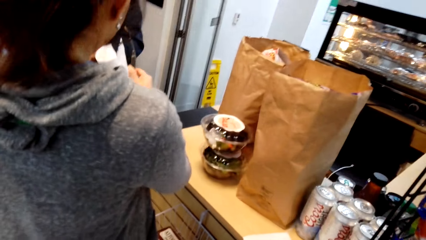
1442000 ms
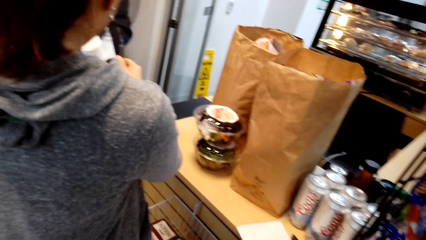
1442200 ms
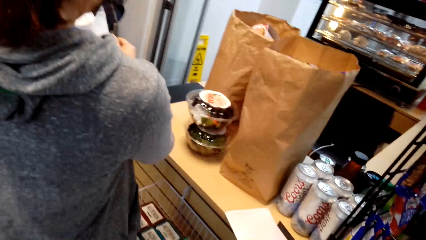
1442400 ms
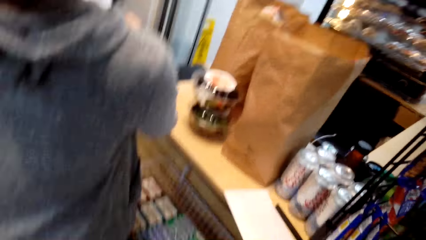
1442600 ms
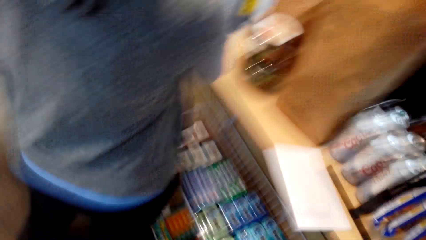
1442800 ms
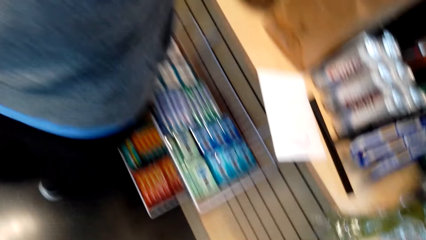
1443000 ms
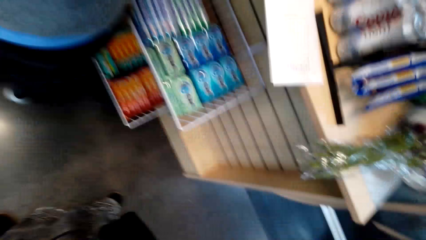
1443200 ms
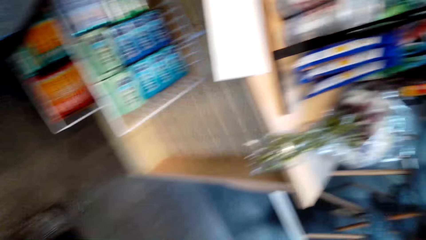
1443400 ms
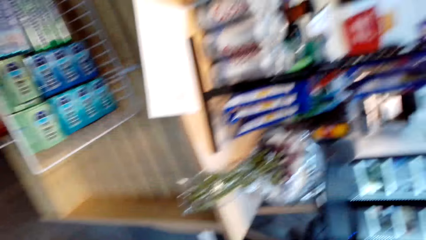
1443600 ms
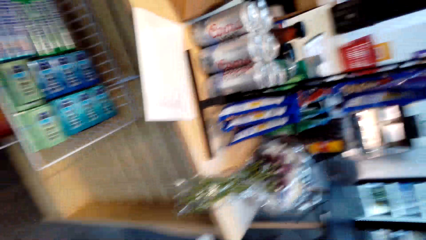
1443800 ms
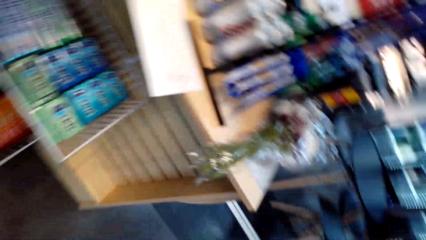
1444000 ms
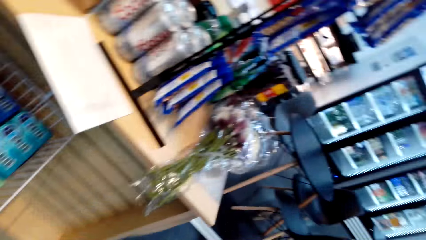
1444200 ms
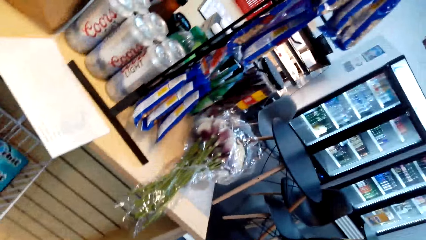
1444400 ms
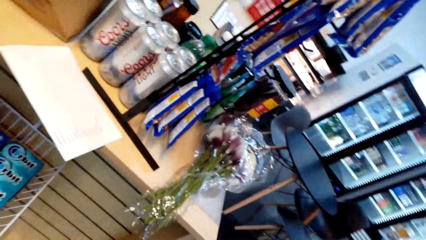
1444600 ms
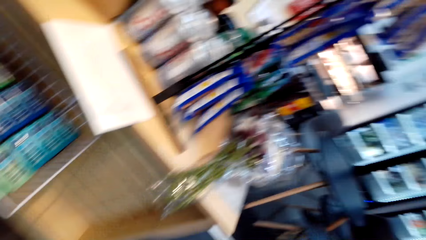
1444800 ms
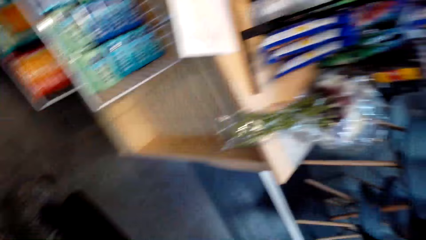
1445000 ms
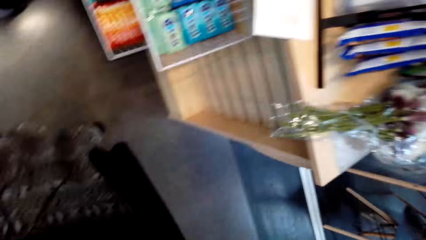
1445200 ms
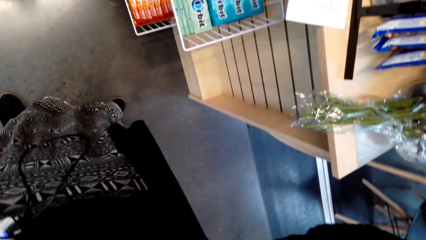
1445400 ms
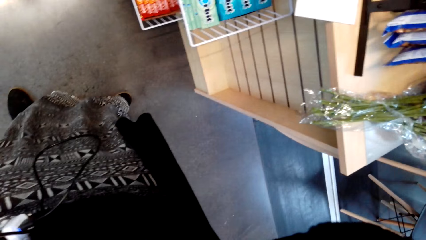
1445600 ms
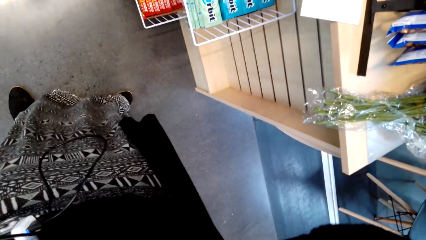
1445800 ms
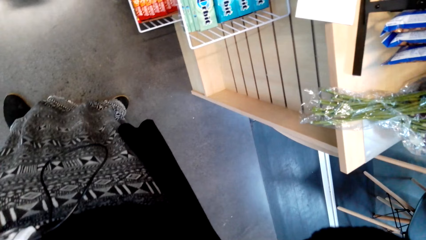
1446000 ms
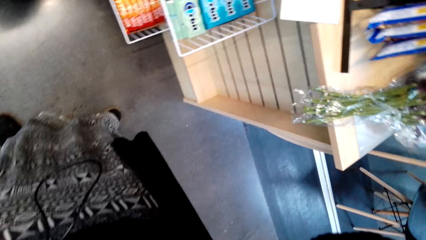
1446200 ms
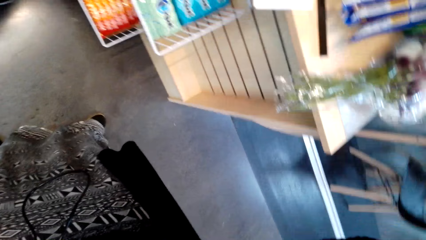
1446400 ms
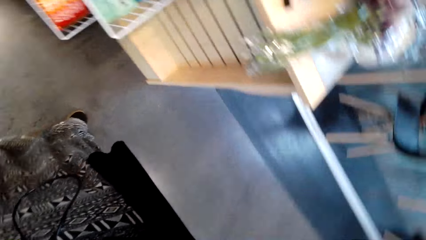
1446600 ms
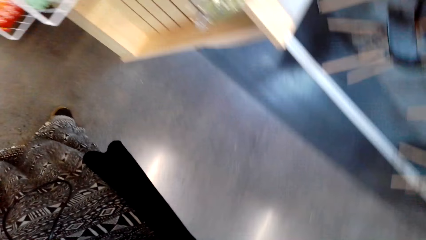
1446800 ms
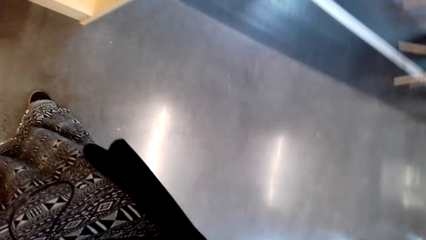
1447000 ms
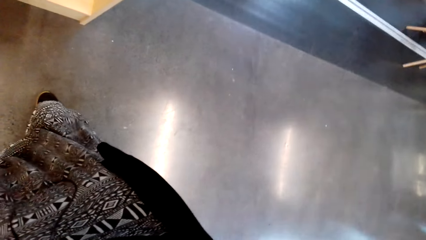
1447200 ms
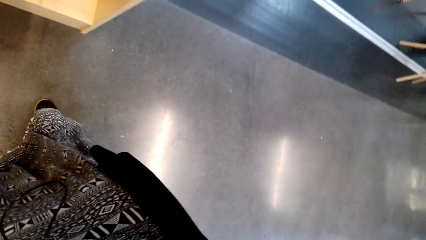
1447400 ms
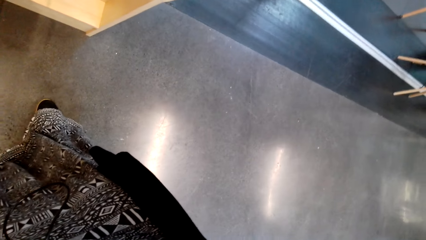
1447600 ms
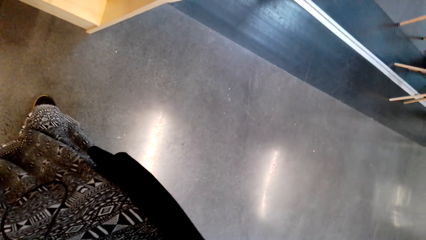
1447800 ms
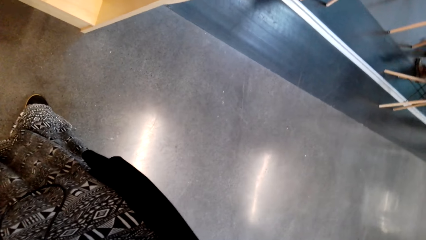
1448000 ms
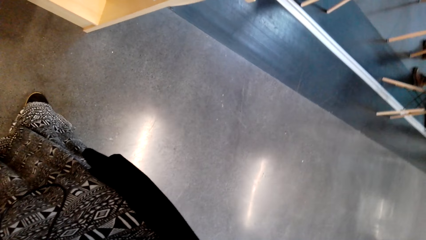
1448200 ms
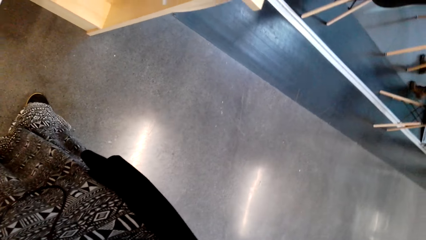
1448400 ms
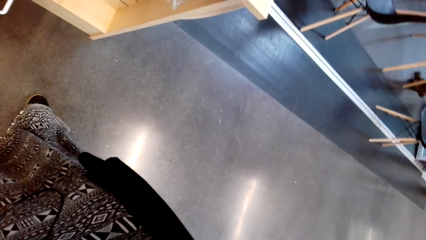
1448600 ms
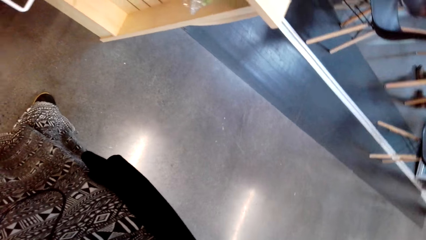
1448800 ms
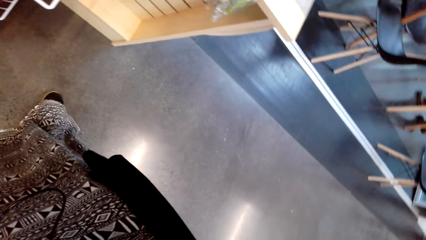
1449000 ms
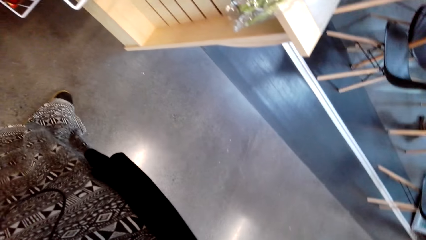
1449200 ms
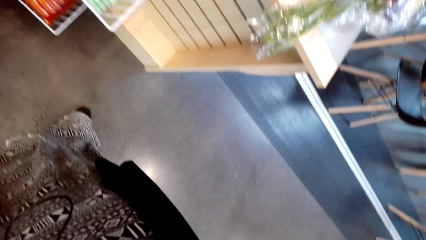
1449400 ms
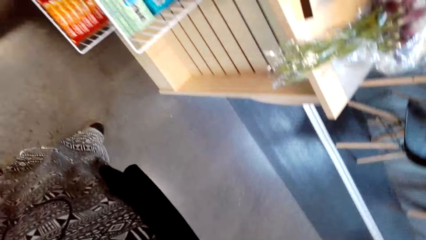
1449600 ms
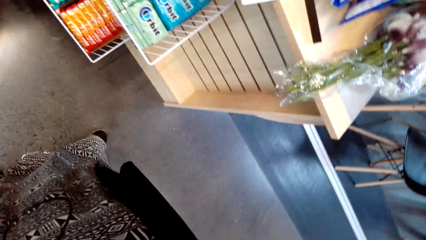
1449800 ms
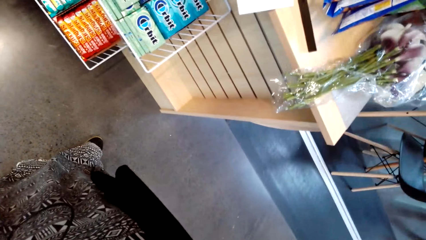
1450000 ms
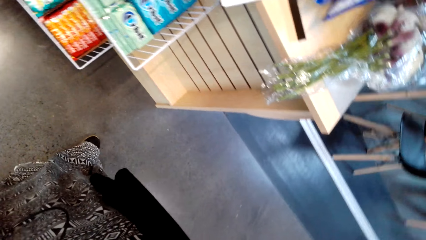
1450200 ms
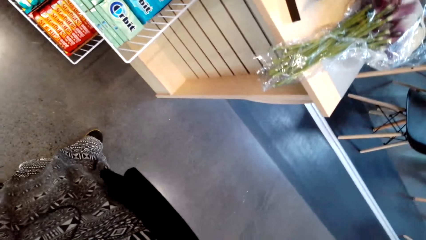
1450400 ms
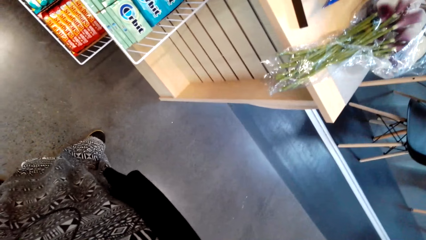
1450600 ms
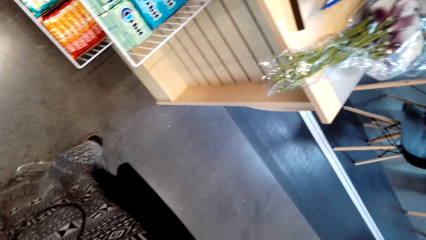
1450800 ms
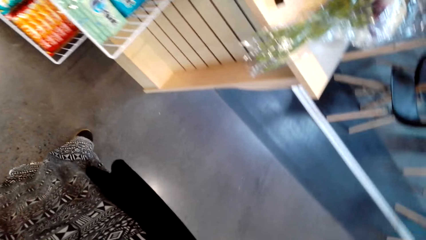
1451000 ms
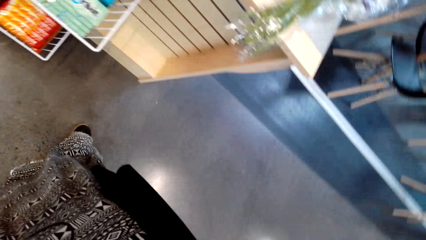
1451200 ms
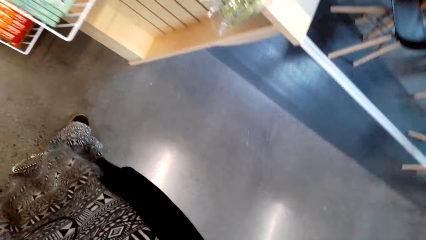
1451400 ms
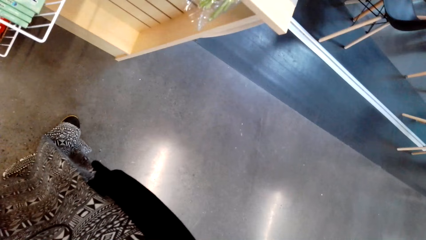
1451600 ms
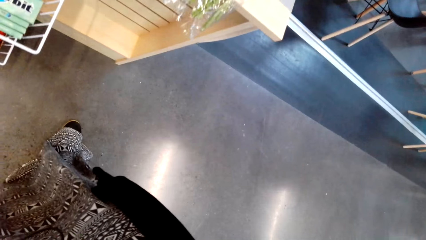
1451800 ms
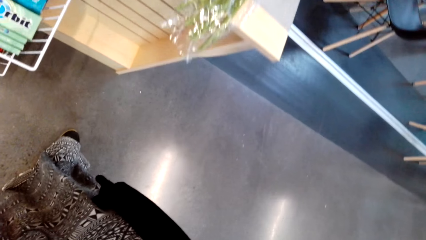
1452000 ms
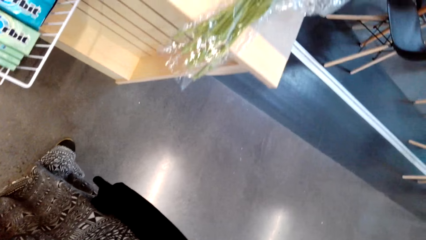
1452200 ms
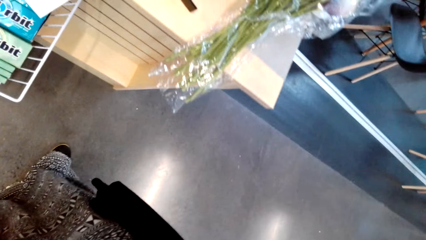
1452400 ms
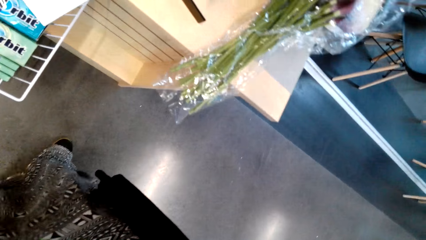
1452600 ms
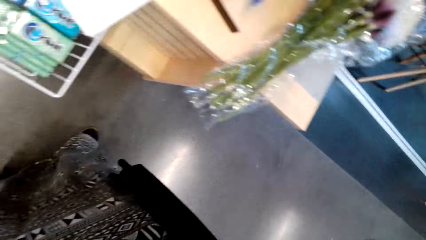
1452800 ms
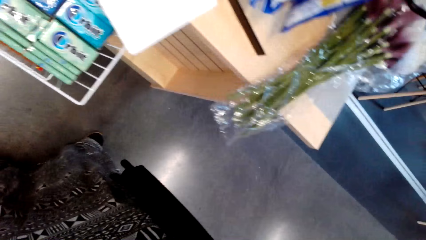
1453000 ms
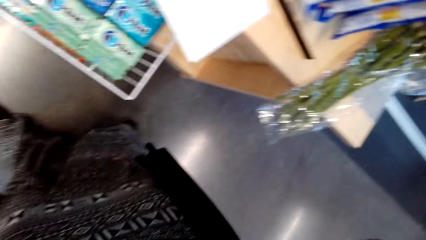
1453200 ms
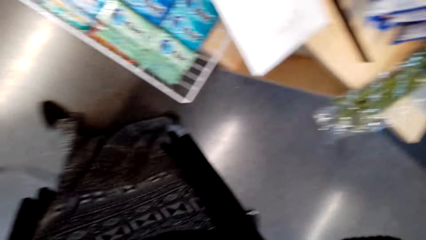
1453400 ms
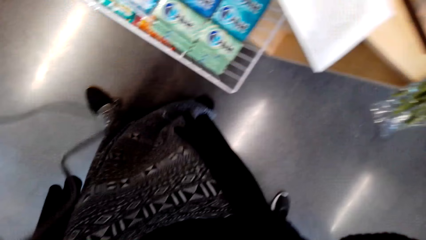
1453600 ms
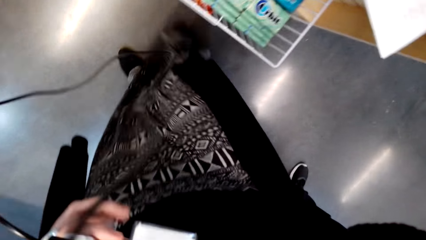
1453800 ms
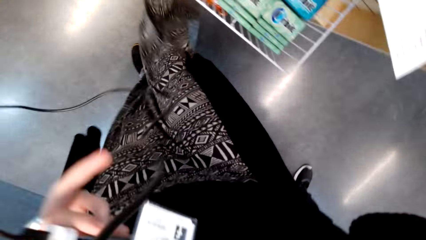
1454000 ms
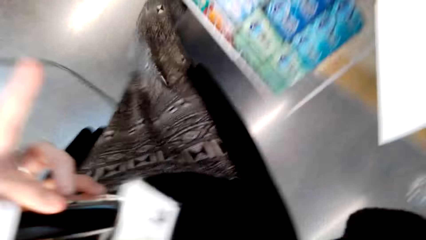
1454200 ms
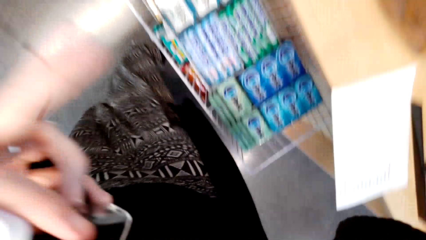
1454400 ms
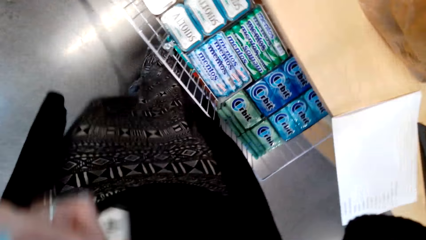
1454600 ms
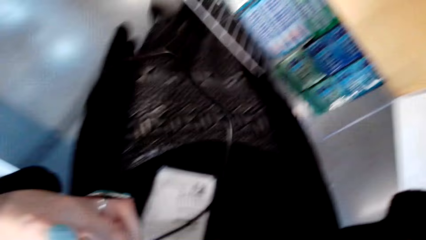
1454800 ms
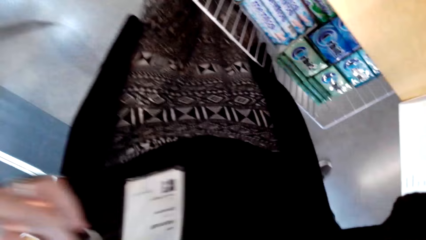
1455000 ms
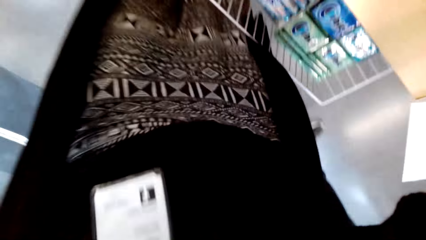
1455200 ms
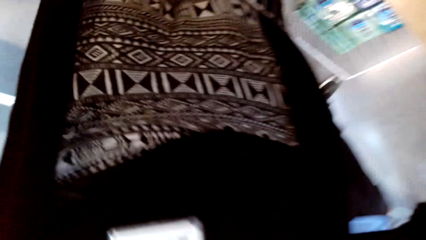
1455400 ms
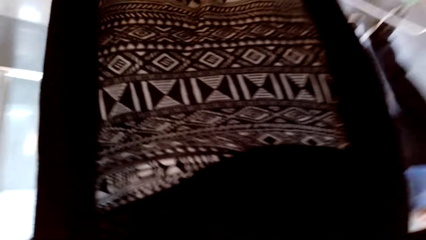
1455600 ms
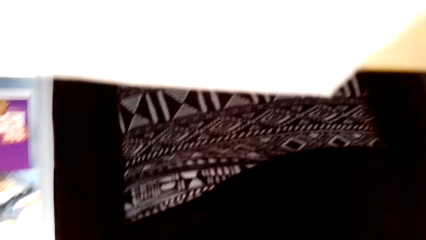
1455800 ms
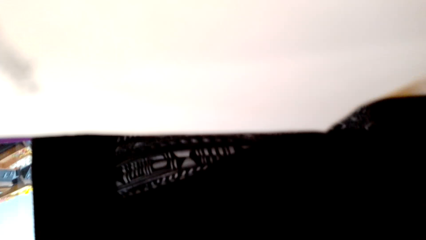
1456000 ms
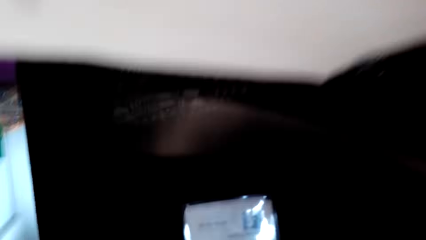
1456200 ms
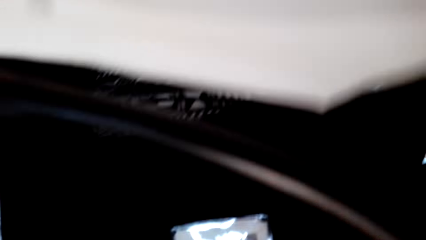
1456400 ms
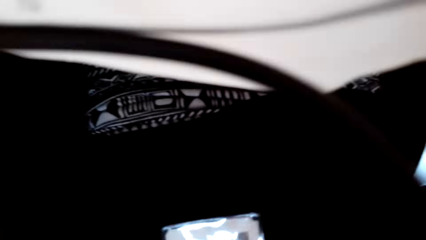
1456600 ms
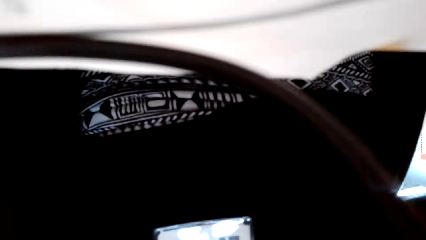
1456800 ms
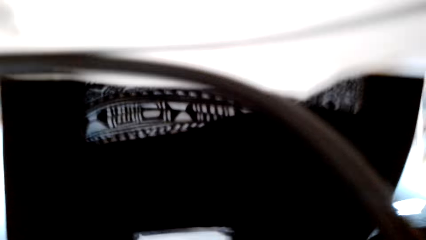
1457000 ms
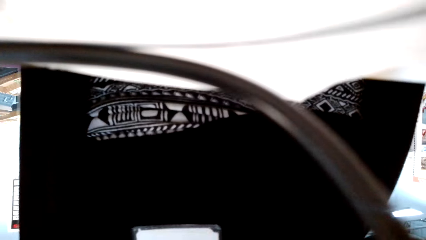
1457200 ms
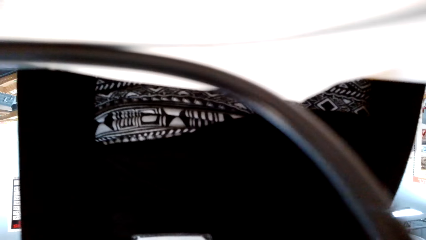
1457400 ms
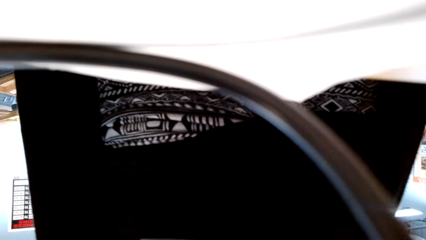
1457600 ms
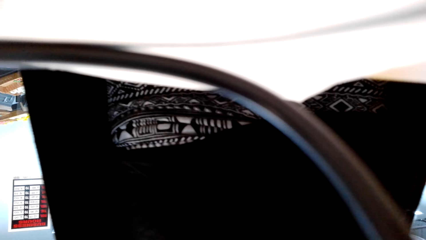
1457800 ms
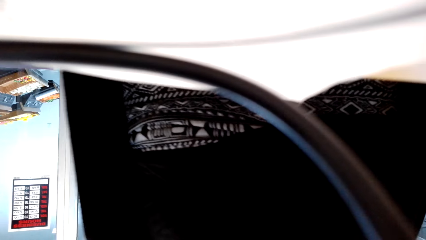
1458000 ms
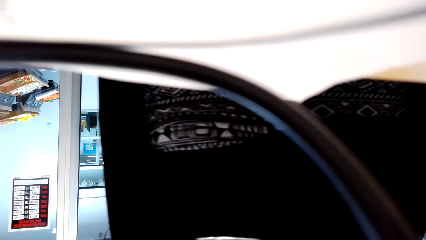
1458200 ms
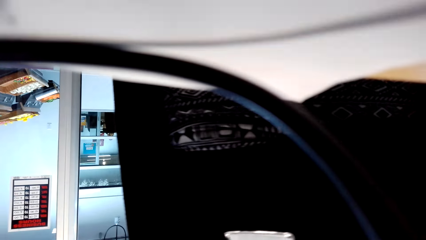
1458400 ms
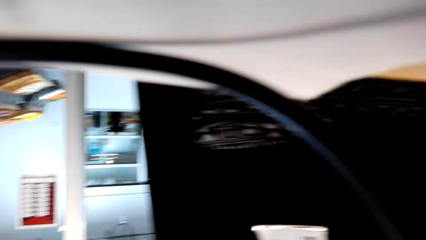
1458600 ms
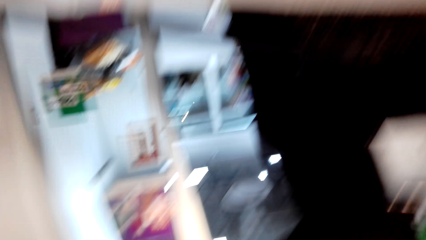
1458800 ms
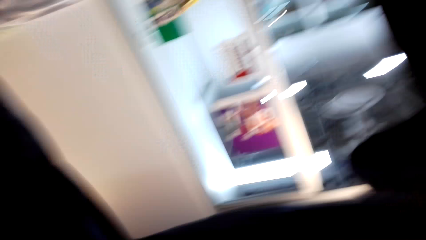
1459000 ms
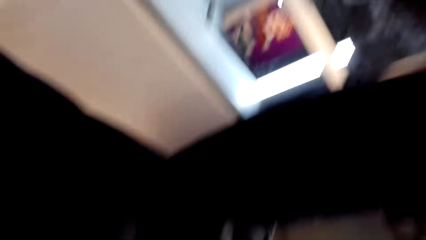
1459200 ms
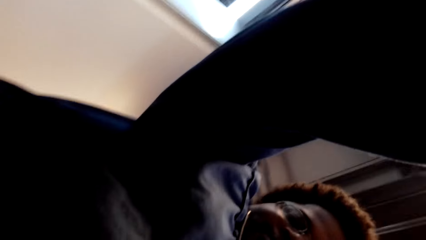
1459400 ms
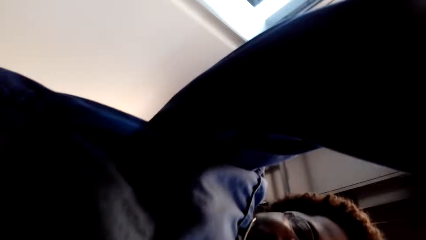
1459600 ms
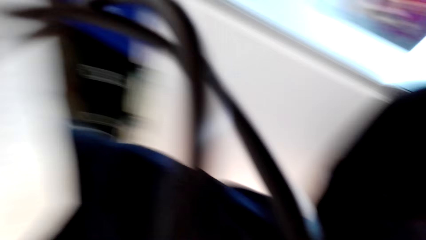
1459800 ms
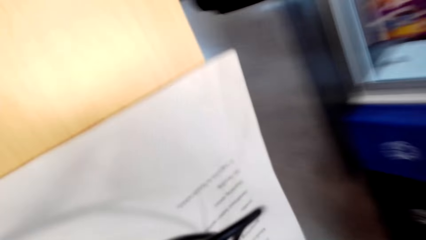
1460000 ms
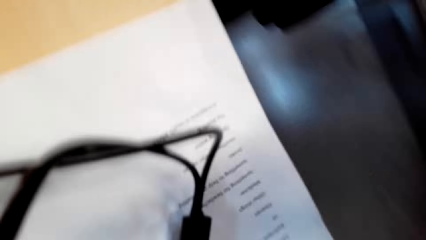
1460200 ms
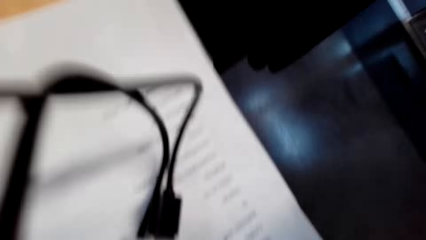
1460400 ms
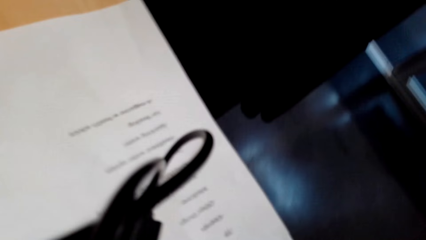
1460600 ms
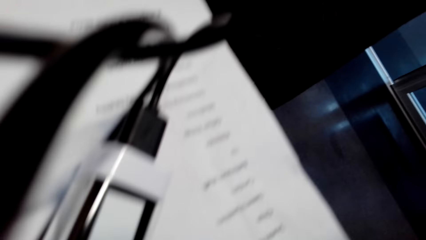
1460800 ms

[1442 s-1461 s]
The camera wearer looks at the floor on the counter. They interact with a person. They stare at the floor. They point a finger. They adjust a camera.
